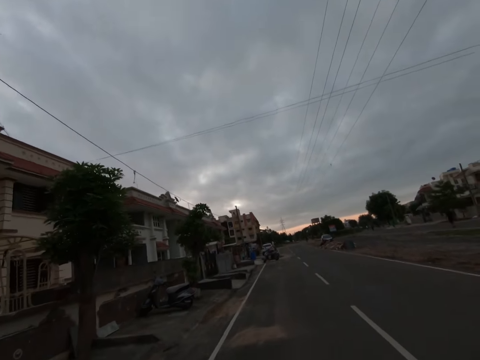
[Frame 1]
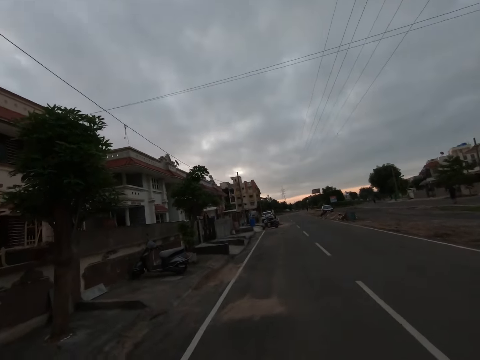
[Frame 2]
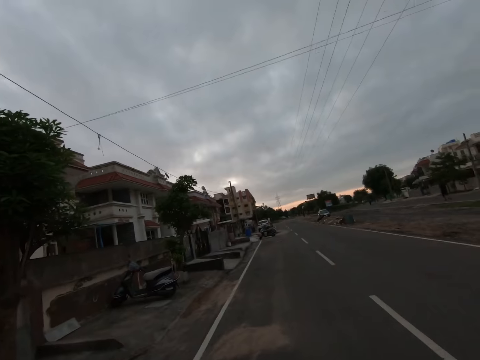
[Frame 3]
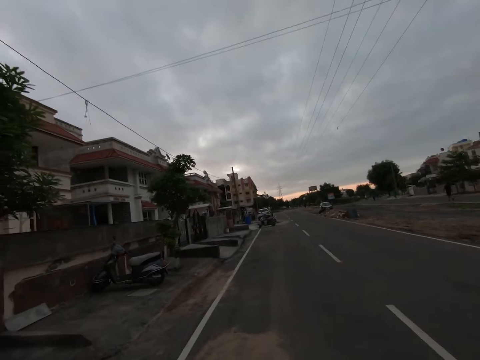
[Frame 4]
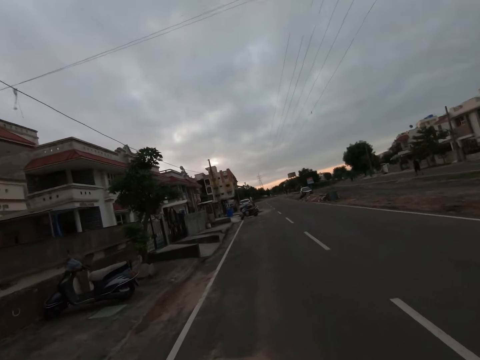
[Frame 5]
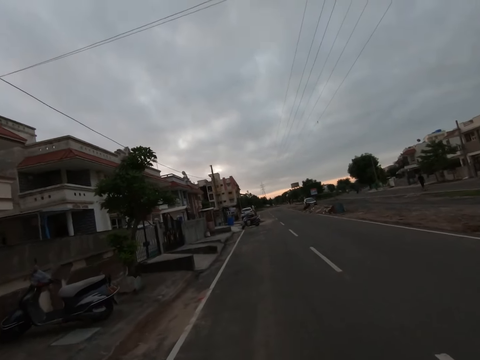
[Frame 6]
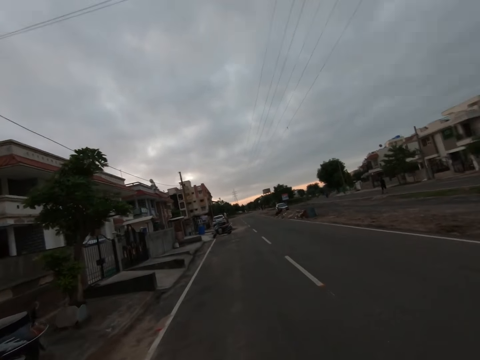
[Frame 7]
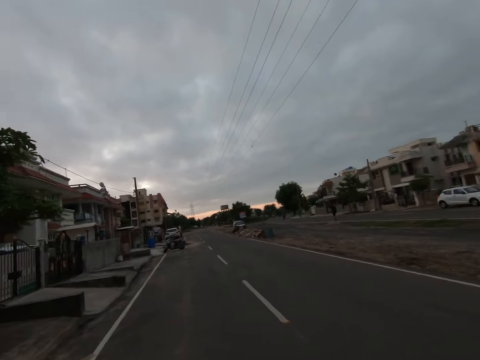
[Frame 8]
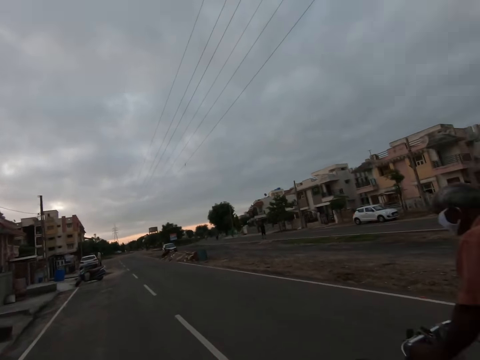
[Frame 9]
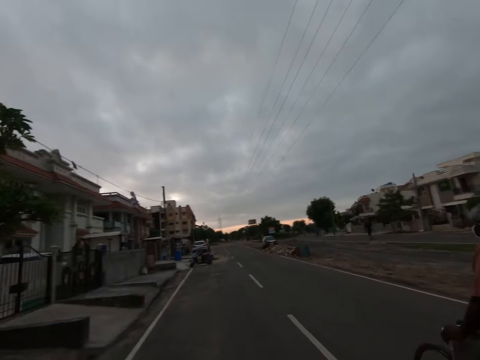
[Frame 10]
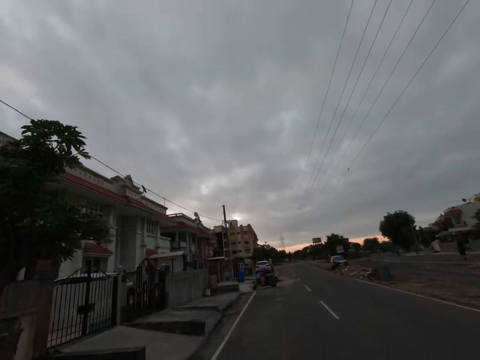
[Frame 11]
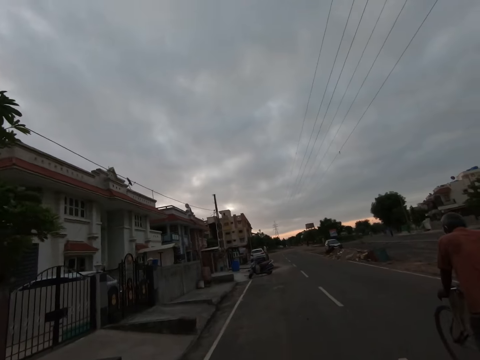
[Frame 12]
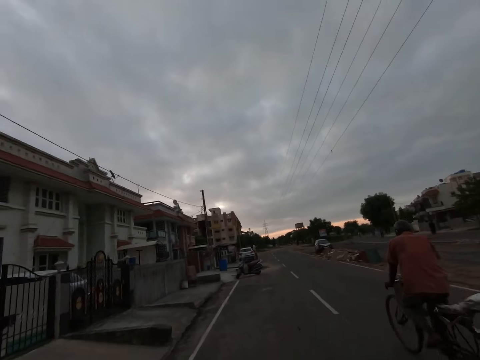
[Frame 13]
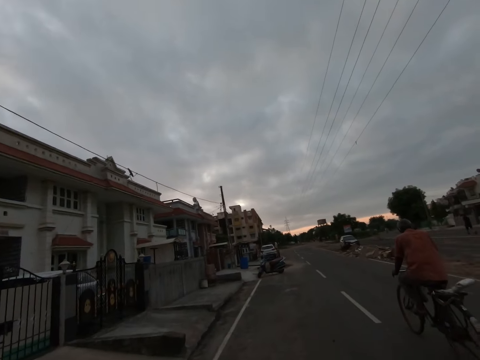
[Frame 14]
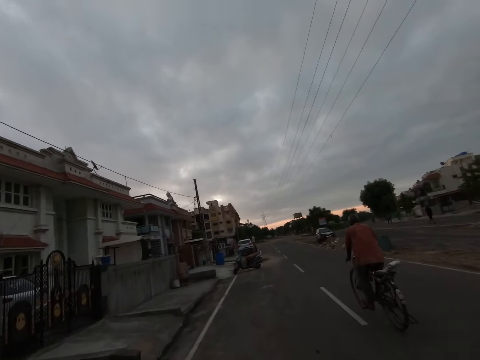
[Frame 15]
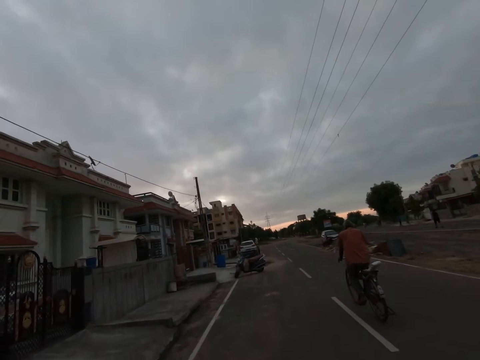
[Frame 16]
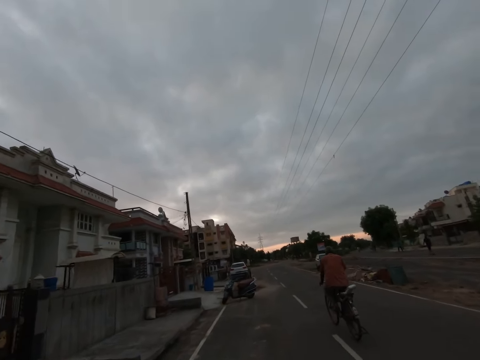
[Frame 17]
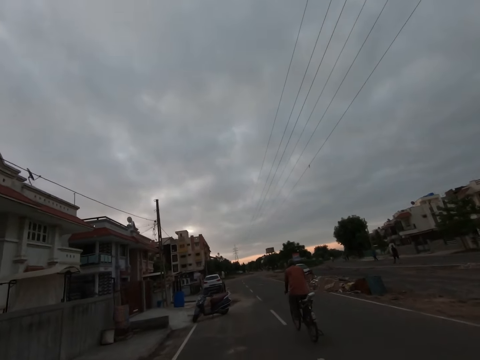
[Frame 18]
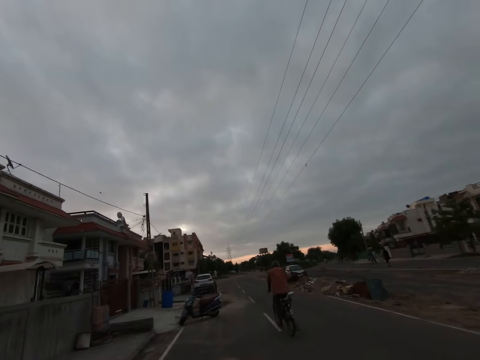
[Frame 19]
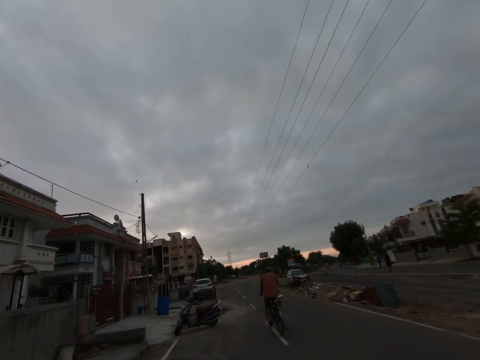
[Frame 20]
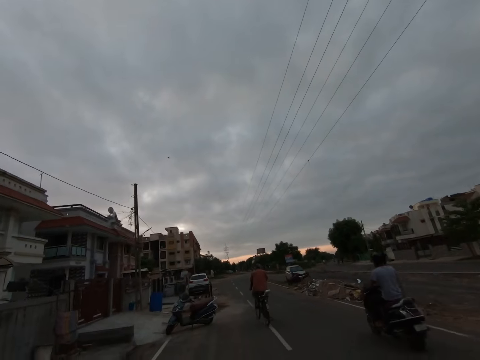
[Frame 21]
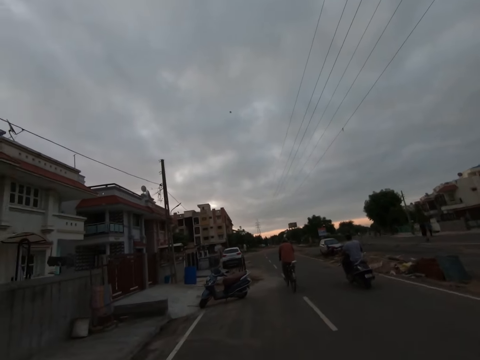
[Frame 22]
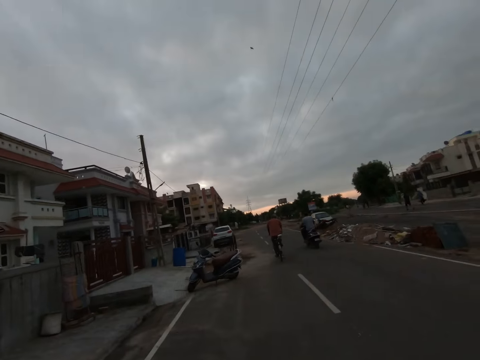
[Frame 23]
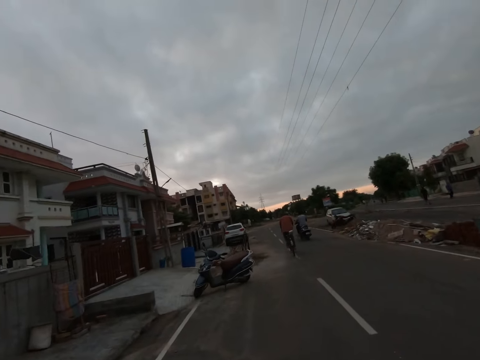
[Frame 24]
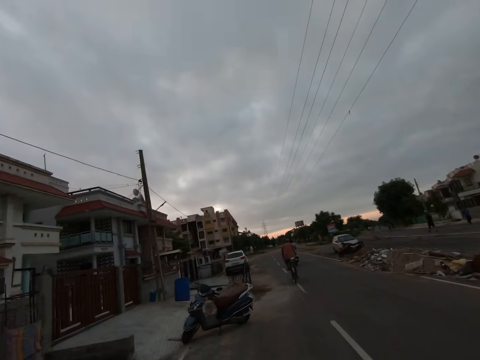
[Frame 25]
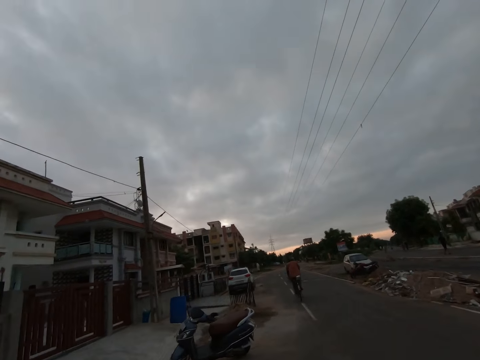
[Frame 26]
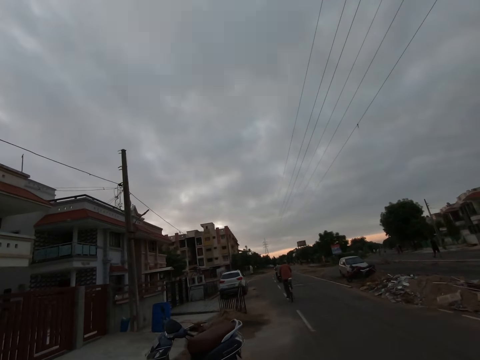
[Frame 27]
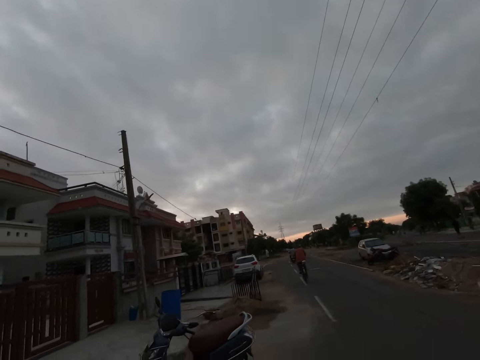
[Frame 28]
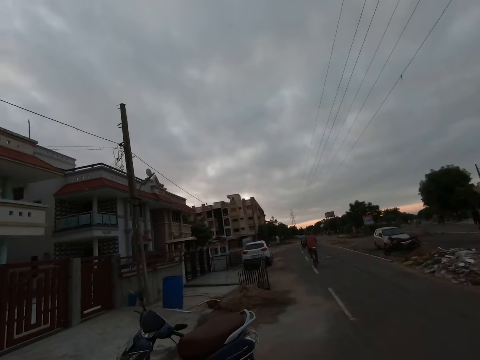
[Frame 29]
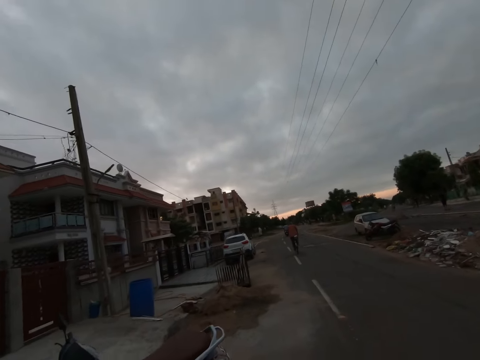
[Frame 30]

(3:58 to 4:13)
A man rides a bicycle past the camera wearer. Another man rides a scooter past the camera wearer.

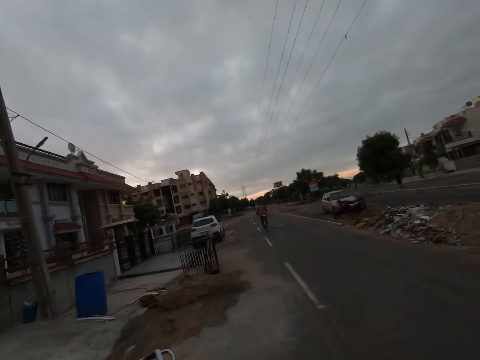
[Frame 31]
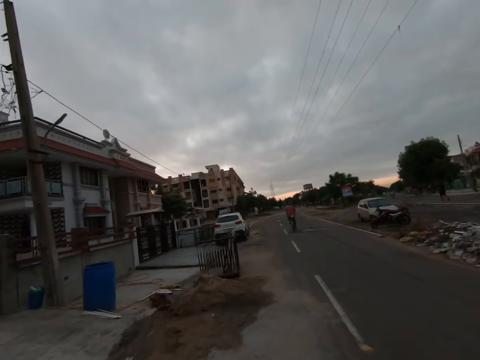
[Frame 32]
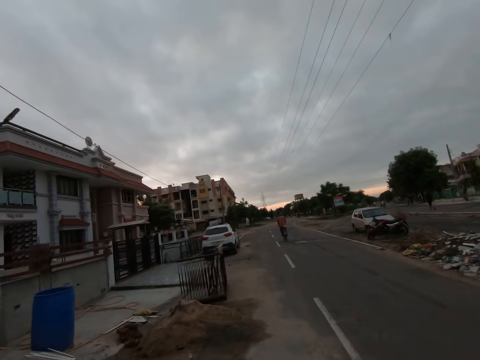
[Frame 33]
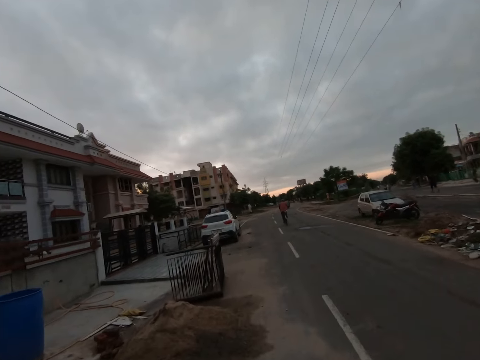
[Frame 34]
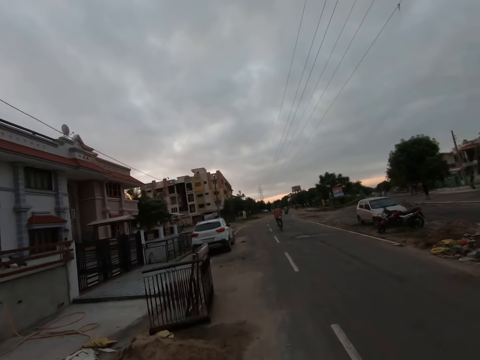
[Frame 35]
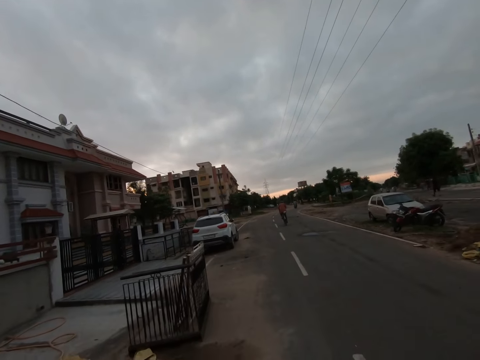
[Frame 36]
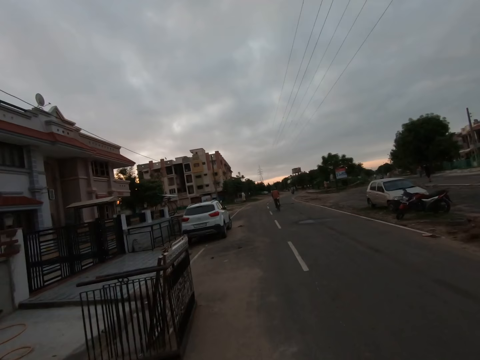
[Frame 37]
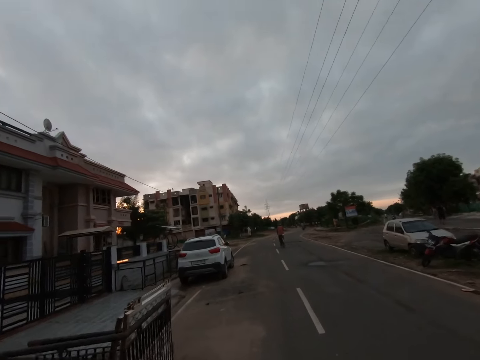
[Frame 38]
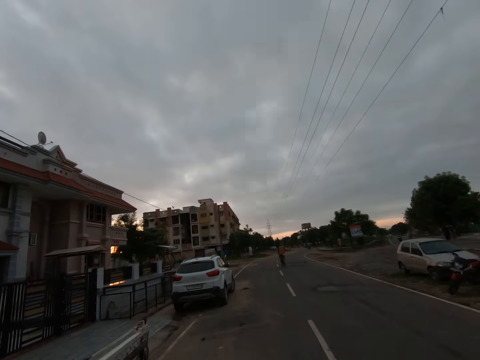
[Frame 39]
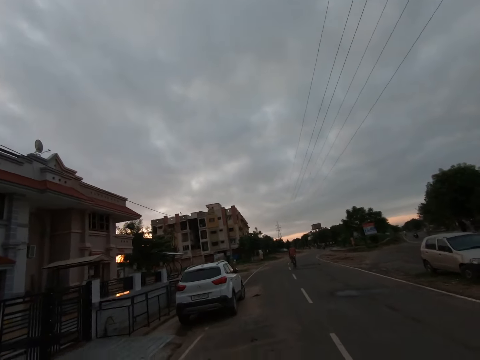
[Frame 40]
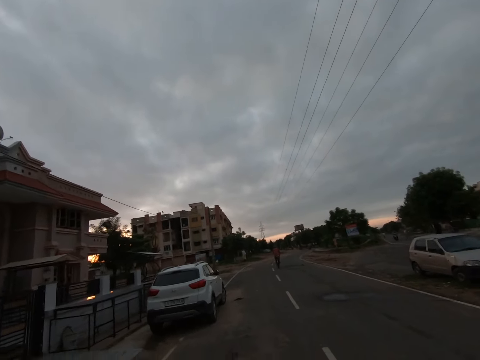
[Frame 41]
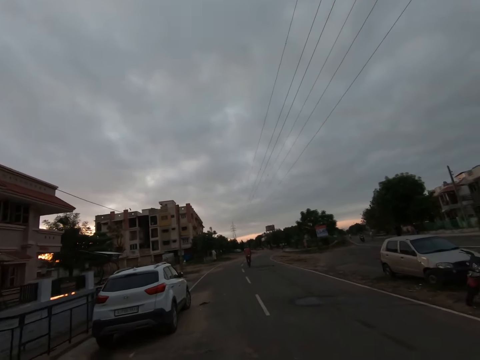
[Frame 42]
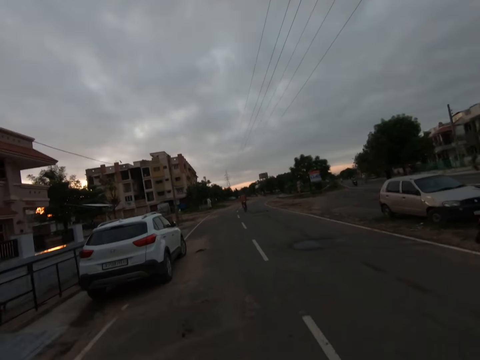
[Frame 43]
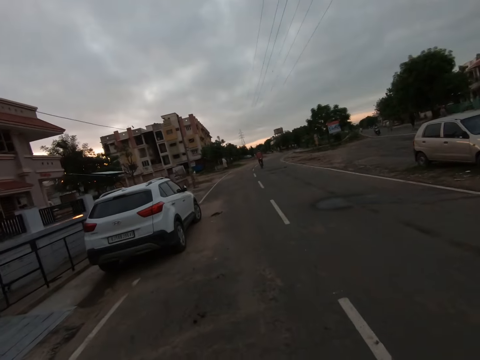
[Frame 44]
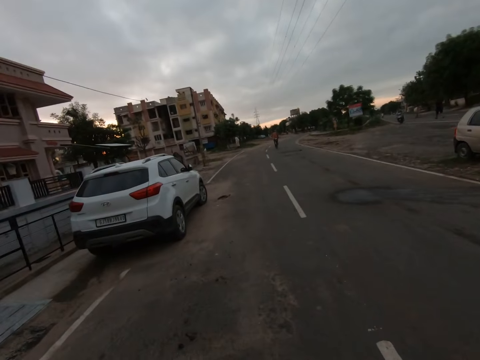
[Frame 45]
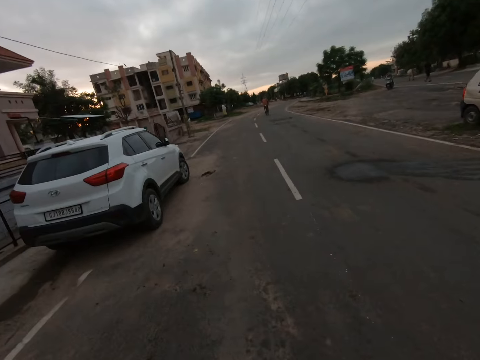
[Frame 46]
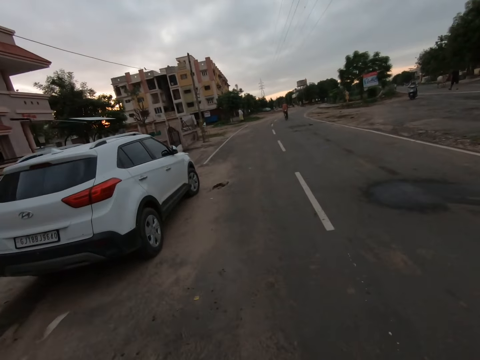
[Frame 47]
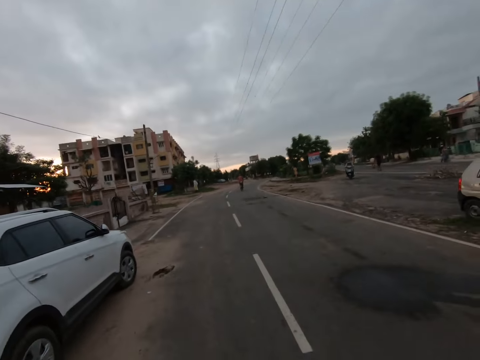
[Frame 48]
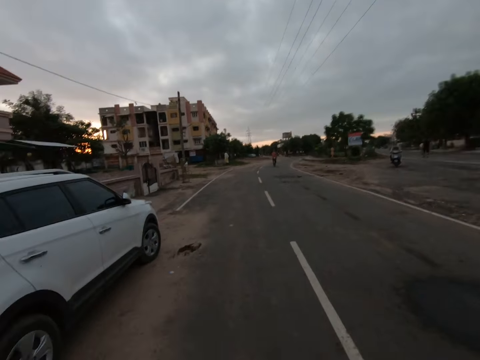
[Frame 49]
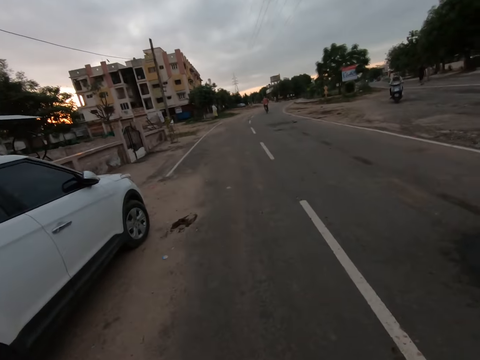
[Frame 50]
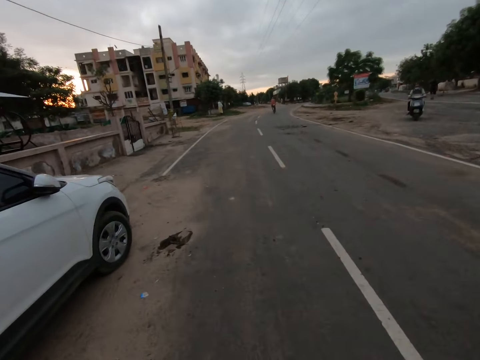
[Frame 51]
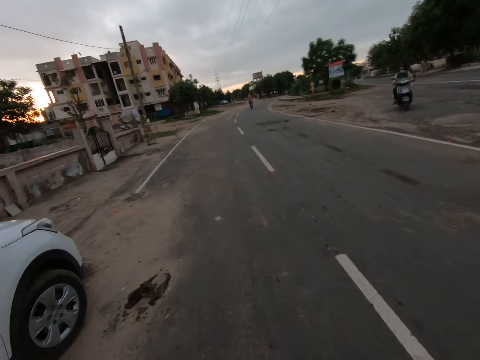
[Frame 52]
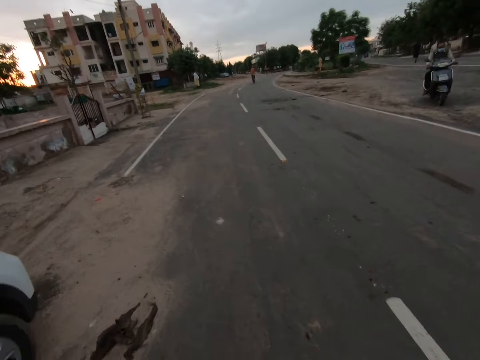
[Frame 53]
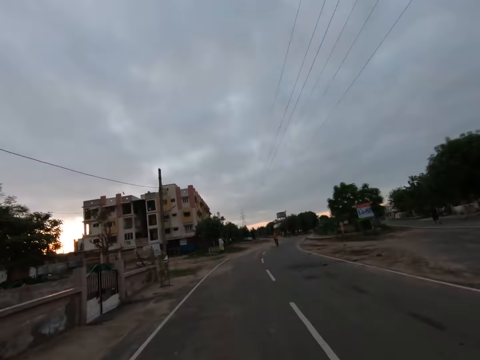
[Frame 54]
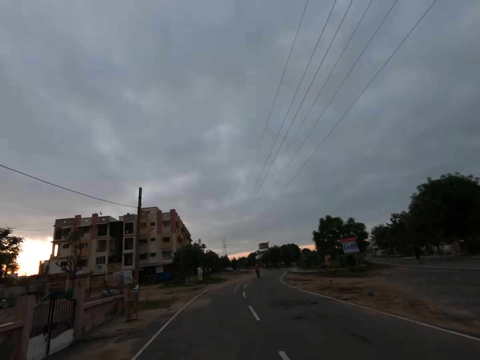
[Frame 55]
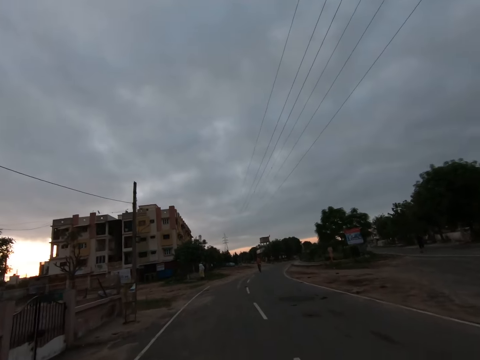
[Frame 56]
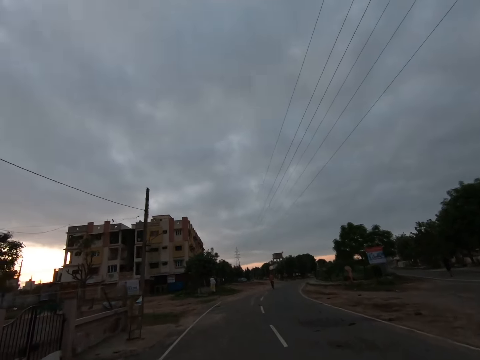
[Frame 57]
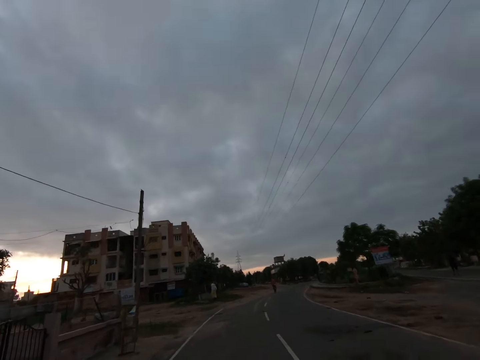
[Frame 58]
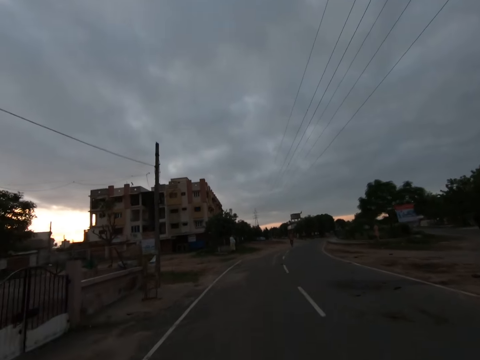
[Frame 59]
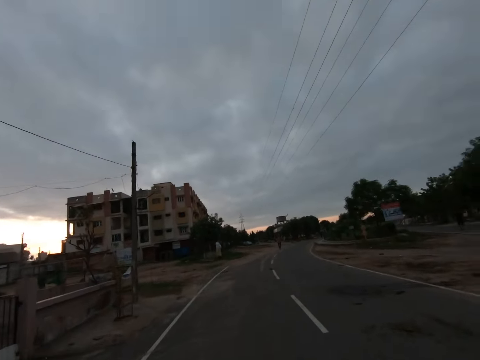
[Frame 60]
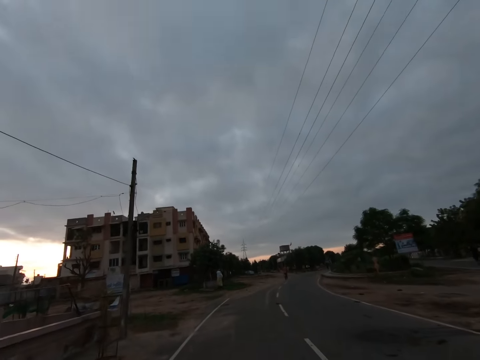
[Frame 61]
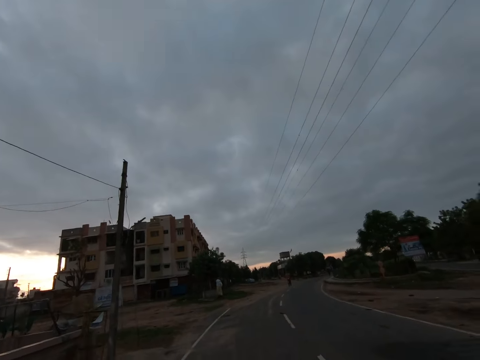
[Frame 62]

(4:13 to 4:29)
A woman rides a scooter past the camera wearer.
